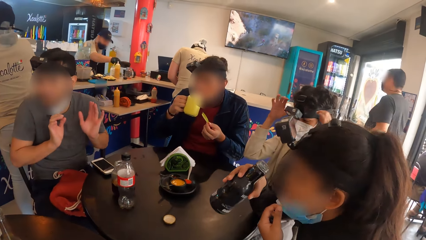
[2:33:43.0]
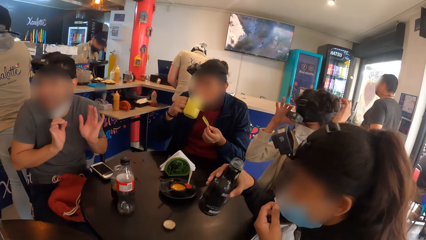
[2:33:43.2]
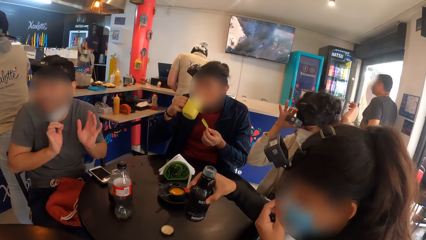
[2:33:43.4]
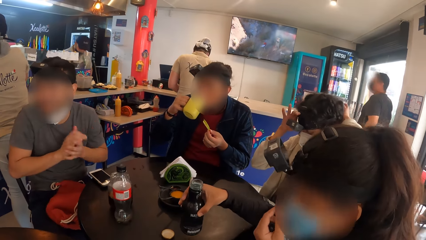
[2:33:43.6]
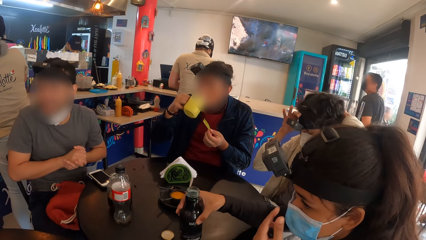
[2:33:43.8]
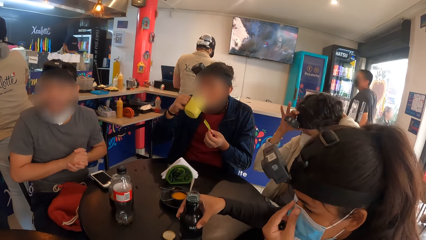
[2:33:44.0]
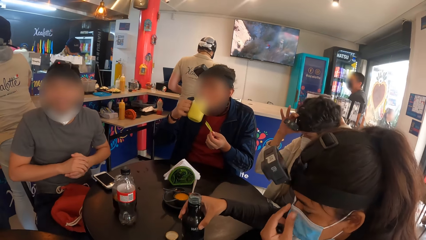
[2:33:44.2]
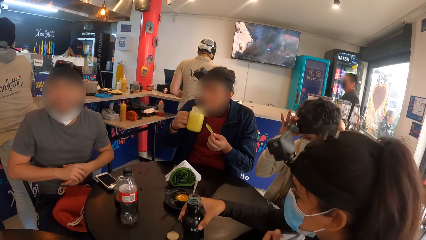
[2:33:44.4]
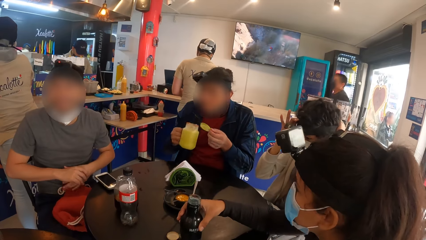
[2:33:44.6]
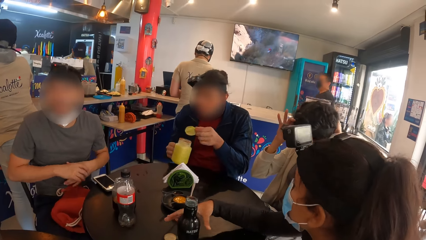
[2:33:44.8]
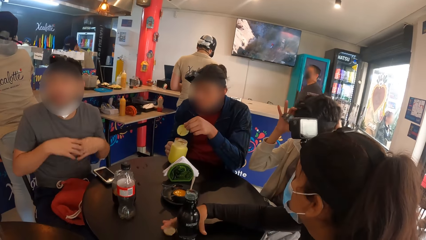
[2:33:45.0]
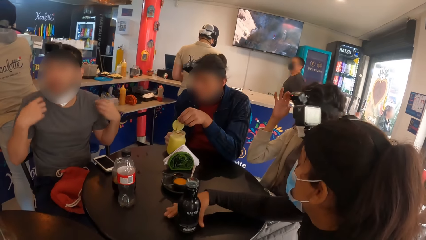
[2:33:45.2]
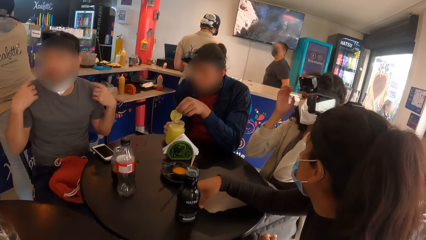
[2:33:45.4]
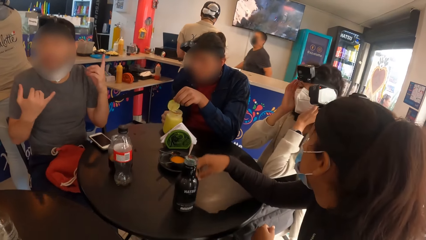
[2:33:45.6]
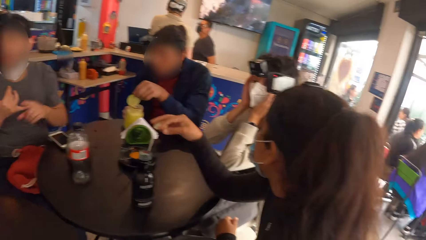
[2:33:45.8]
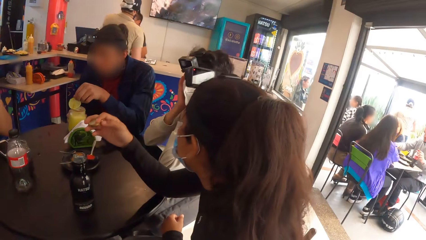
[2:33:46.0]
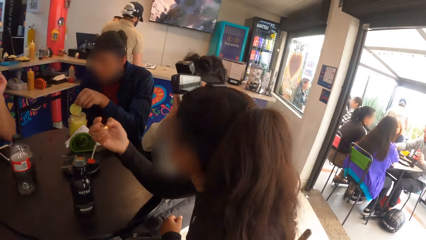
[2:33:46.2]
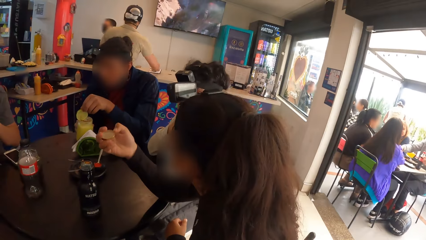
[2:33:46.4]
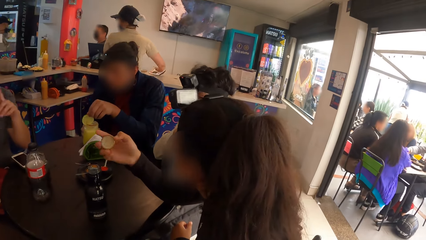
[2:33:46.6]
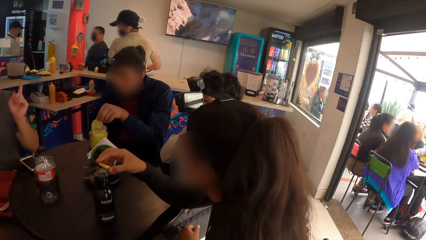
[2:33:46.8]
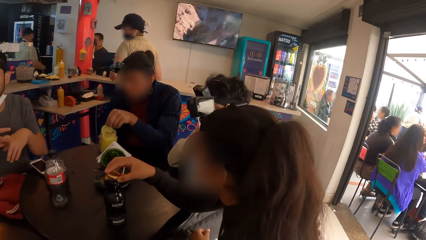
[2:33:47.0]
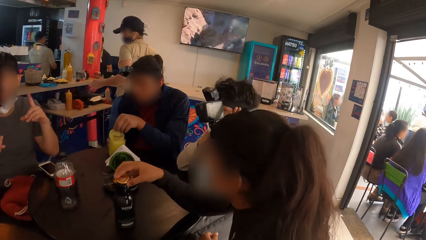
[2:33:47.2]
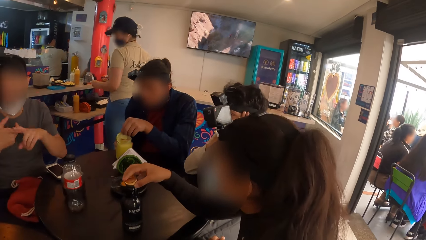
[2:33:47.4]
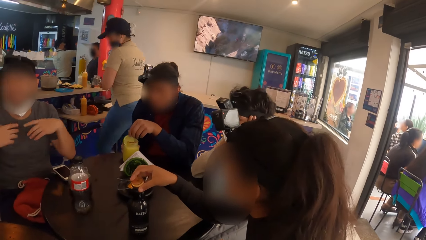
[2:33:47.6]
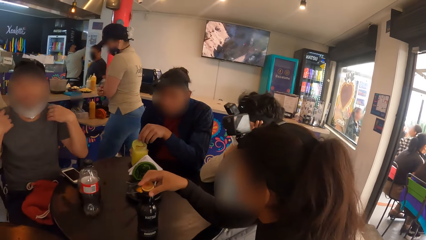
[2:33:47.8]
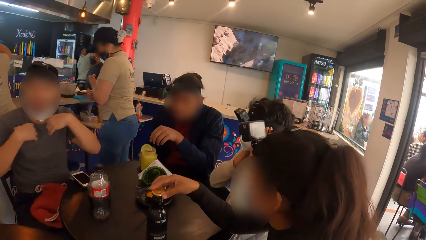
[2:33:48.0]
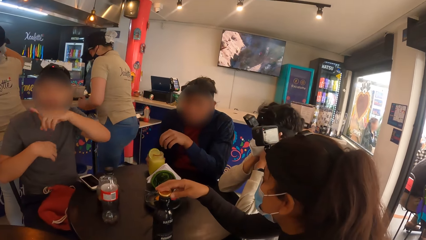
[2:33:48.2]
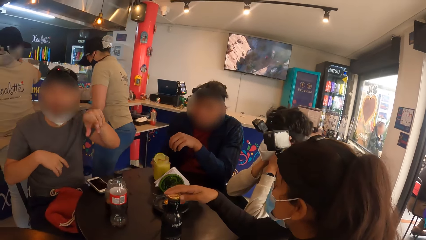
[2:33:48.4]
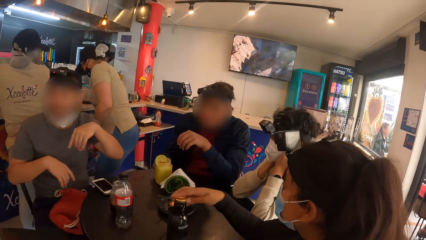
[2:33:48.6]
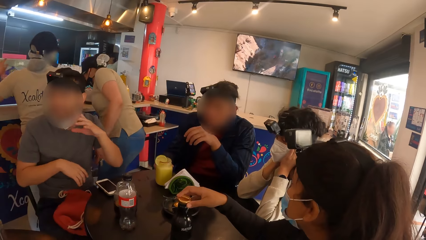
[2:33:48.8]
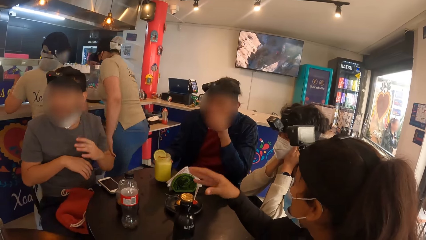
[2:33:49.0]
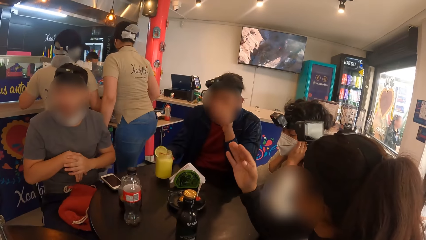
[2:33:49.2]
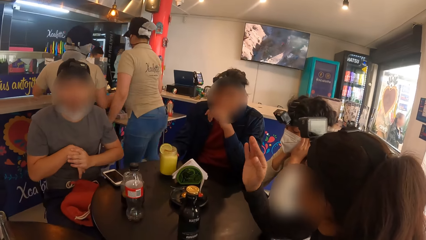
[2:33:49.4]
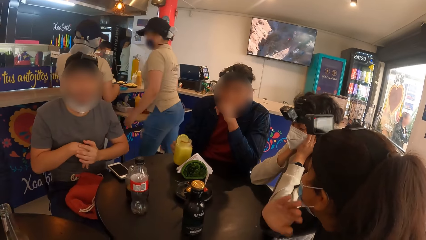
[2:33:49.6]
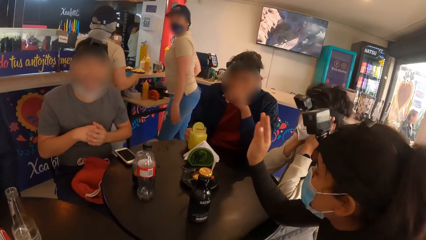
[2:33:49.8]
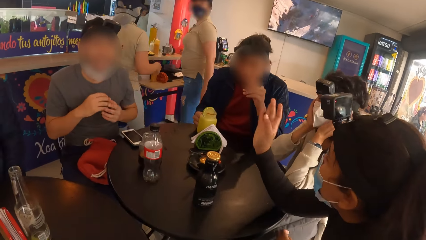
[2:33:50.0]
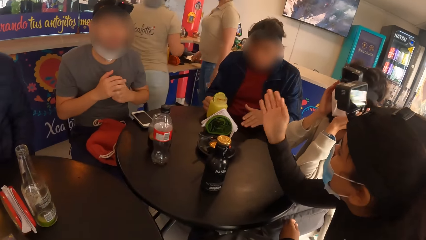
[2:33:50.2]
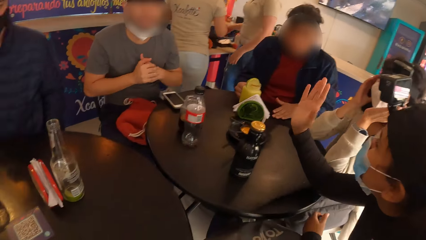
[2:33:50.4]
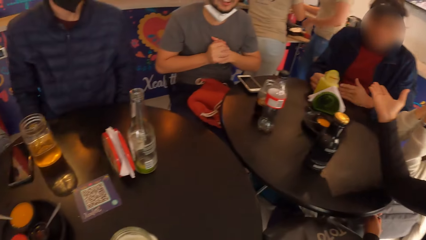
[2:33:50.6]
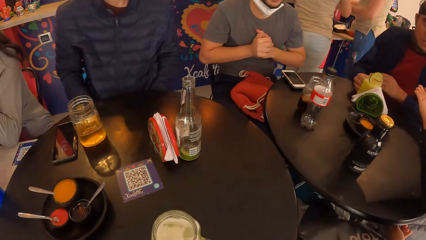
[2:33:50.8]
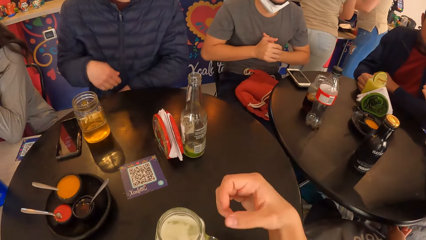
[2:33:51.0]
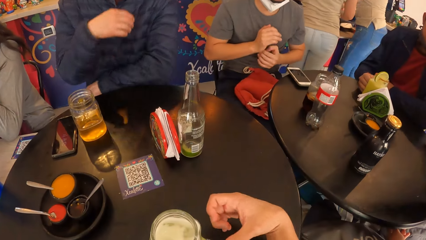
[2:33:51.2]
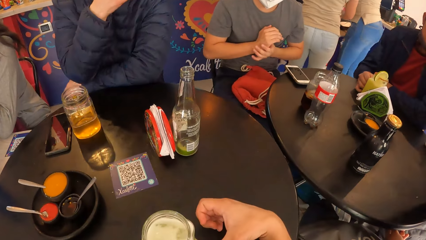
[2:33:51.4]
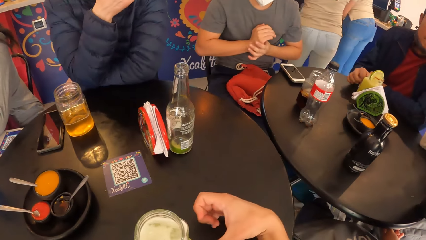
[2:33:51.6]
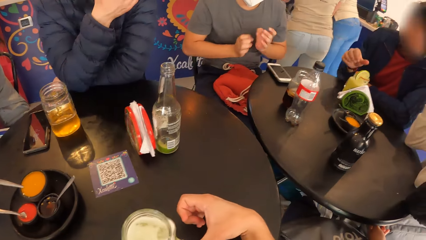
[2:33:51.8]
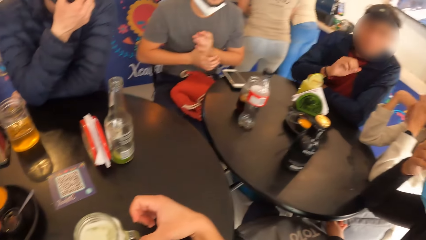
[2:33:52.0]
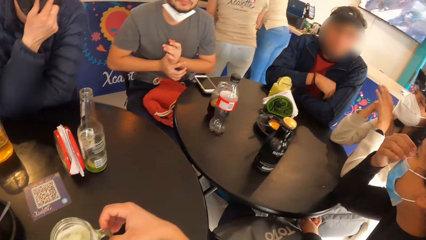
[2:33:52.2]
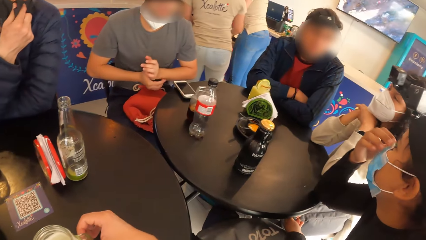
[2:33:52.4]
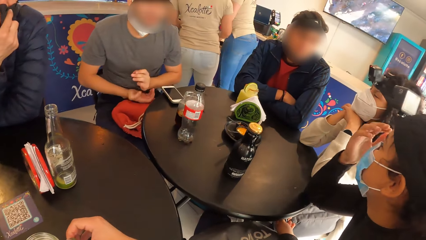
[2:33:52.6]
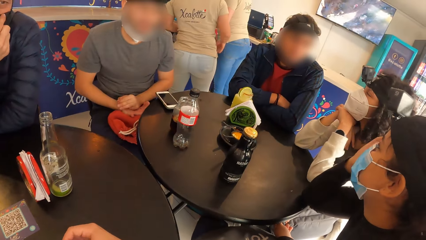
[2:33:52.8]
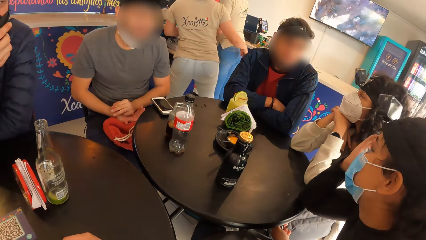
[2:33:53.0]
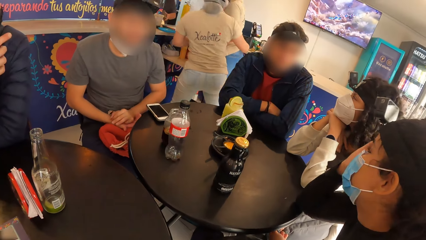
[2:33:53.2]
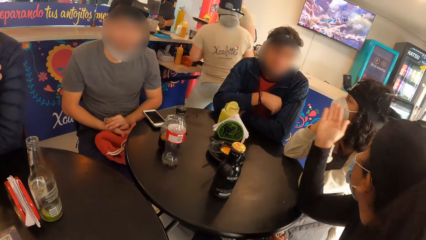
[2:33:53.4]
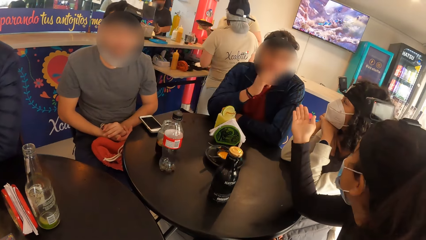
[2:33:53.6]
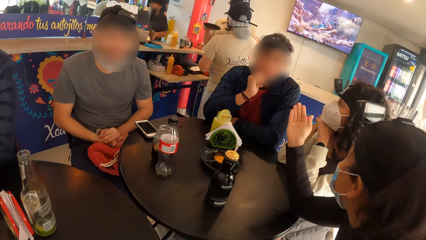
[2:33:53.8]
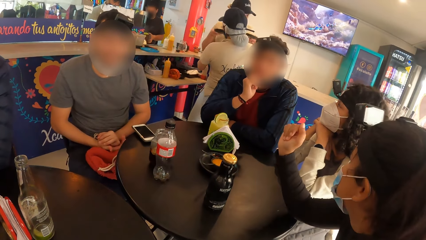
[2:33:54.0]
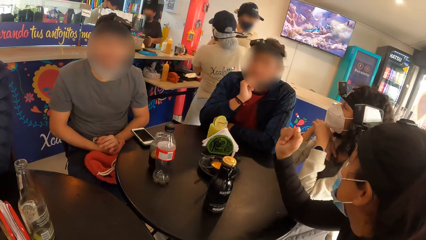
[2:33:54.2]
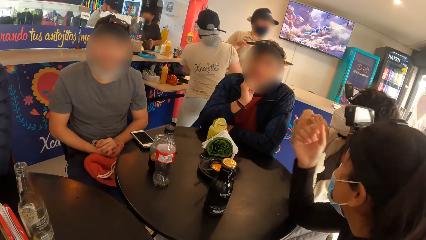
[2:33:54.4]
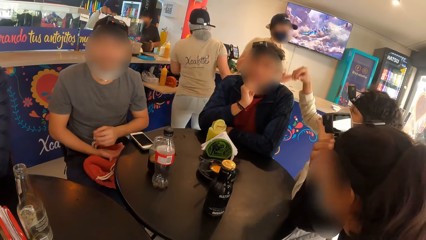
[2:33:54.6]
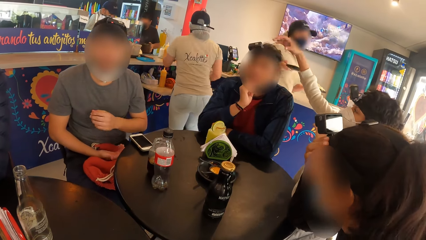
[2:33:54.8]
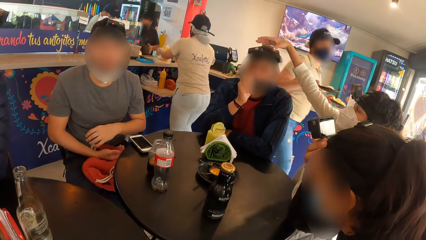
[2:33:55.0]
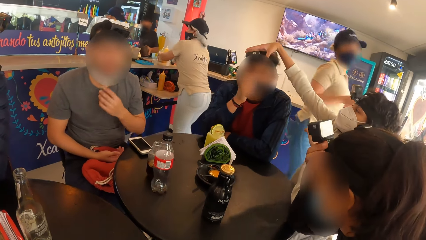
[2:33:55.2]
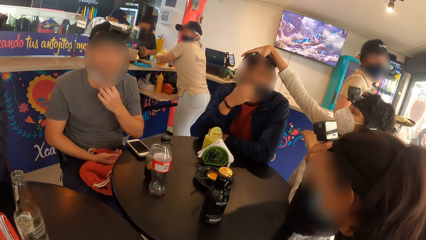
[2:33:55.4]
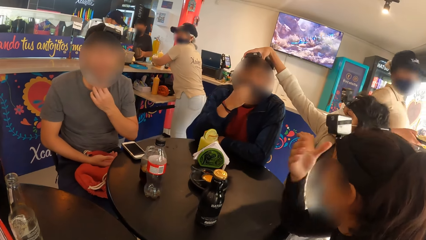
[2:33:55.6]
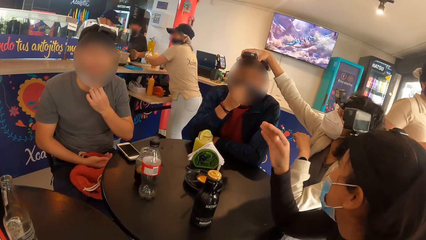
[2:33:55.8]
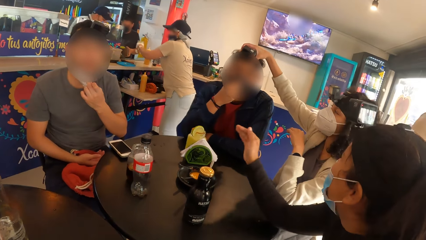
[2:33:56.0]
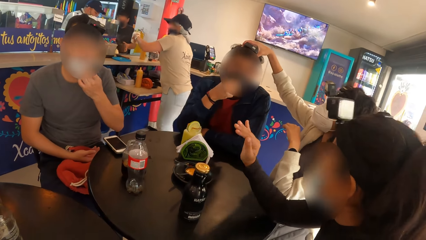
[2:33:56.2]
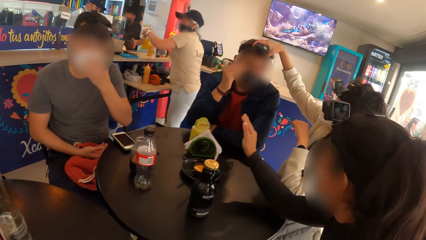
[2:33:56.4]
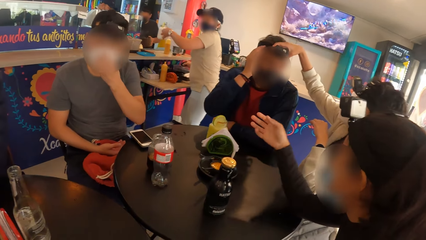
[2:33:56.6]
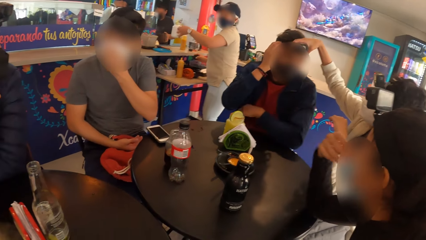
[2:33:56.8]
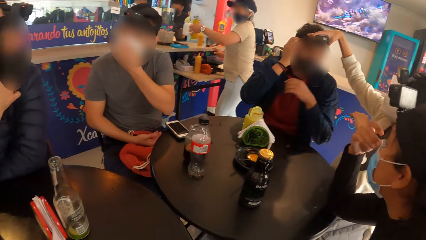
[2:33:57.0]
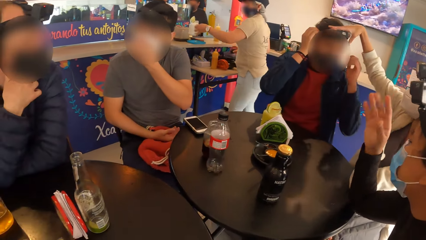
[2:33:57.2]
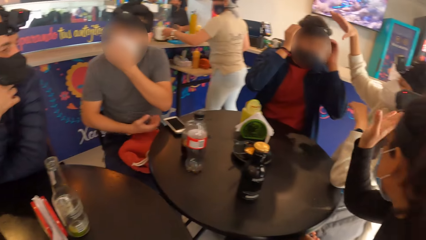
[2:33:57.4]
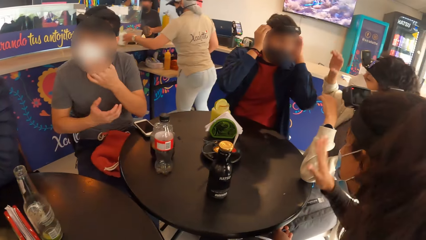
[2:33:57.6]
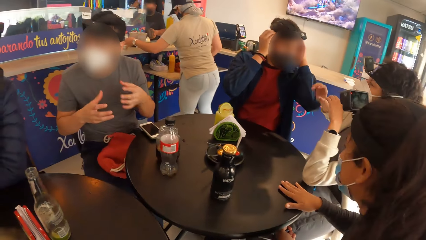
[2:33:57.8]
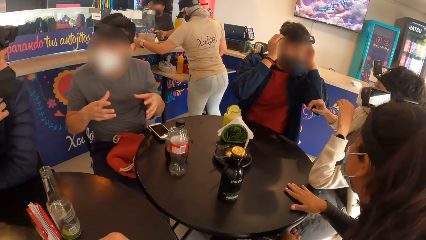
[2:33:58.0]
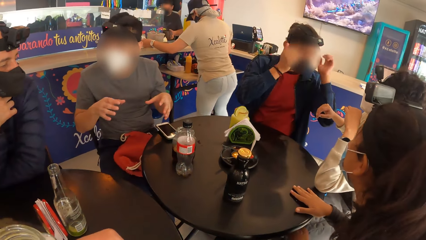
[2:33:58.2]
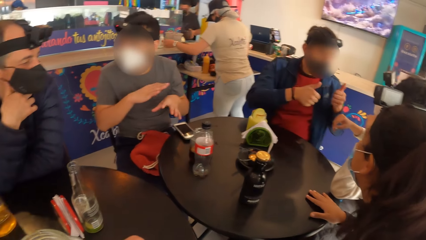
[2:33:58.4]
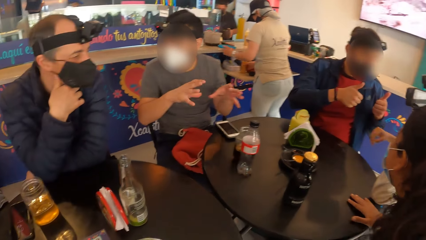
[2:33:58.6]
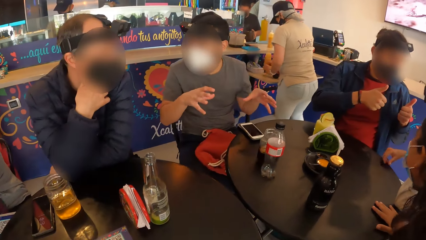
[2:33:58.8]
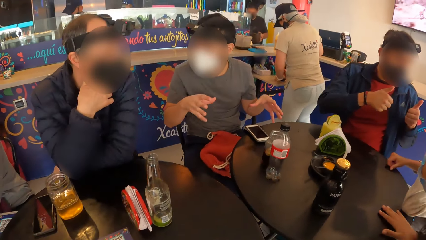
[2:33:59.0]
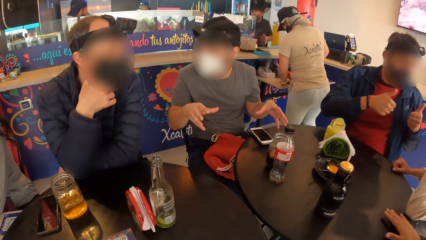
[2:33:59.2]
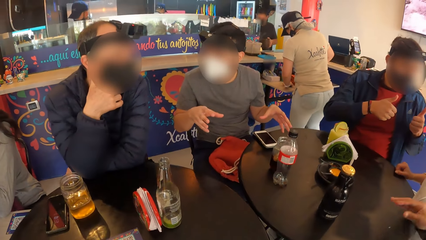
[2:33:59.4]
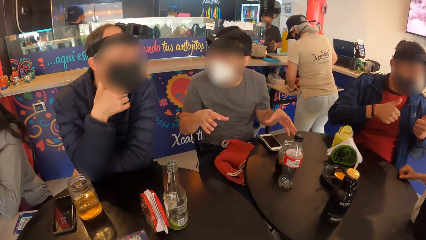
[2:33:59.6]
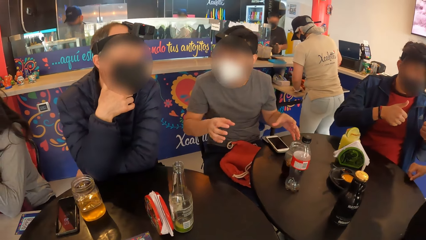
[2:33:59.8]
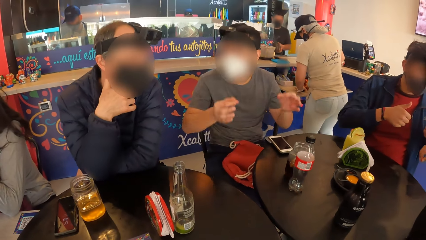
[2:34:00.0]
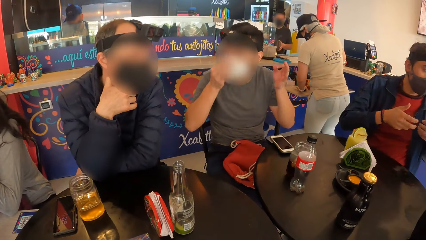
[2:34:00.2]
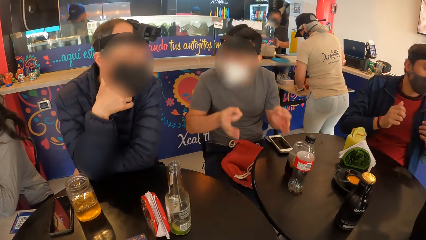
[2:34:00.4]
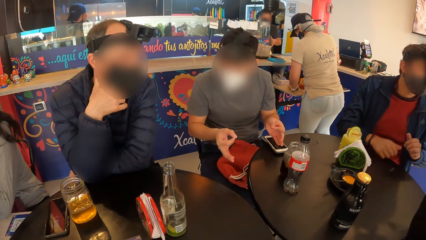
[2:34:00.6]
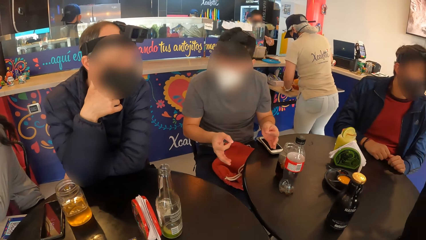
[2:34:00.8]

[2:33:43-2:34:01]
The man drinks juice from the cup with his right hand. A woman adjusts the camera on her head with both hands. Another woman adjusts a facemask on her face with her right hand. The camera wearer looks around. The other woman drops the bottle on the table with her right hand. The other woman picks the lid from the table with her right hand. The man puts the slice of orange on the cup on the table with his left hand. The other woman covers the bottle on the table with the lid in her right hand. The man wipes the table with his left hand. Another man places his right elbow on the table. The first woman adjusts the camera on the first man's head with her right hand. The waiter picks a cup from a counter with her left hand. The waiter drops the cup on the counter with her left hand. The first man adjusts the camera on his head with both hands.
